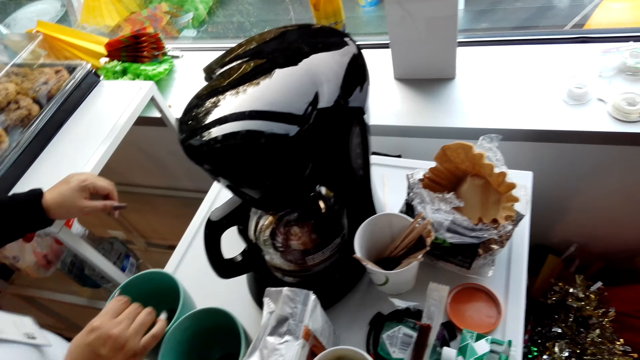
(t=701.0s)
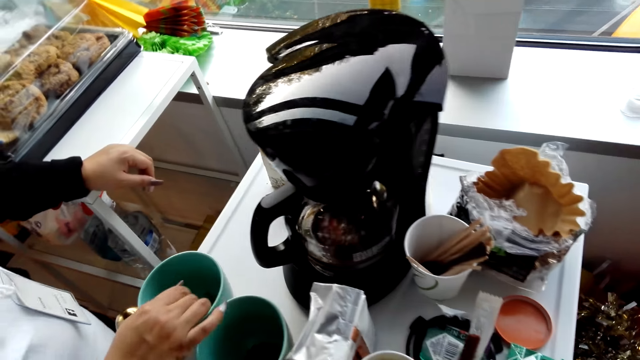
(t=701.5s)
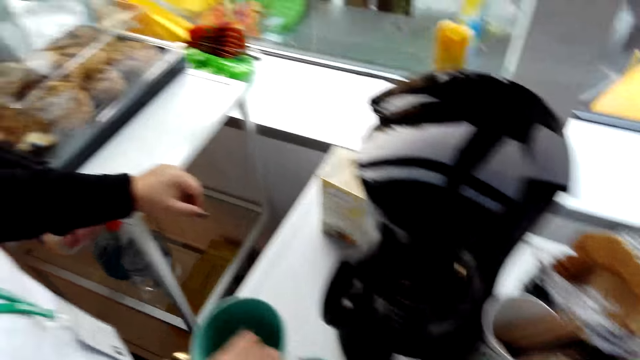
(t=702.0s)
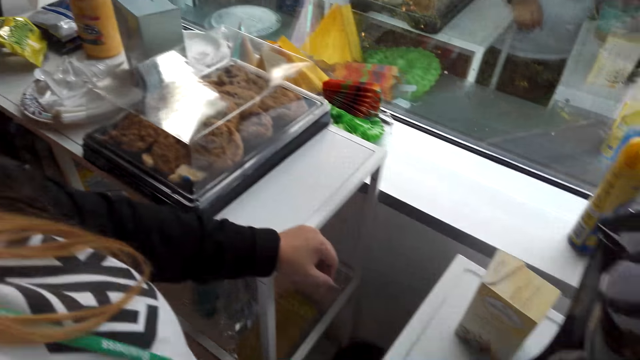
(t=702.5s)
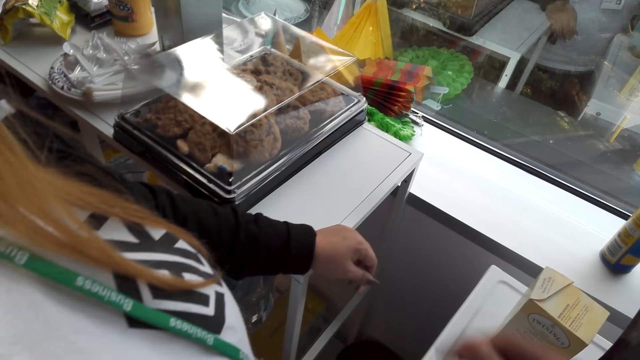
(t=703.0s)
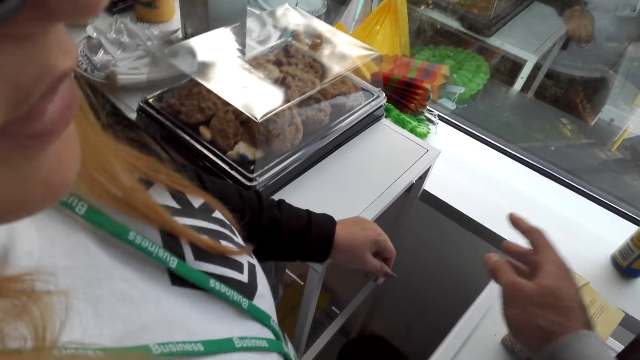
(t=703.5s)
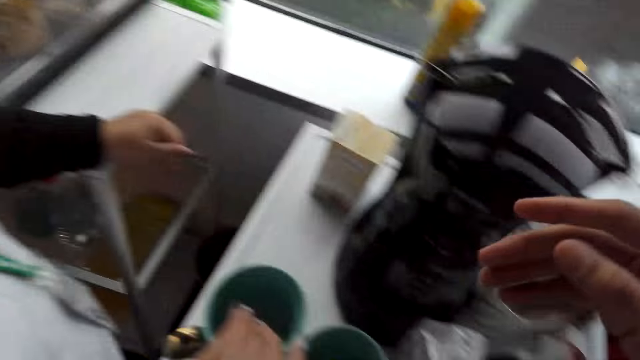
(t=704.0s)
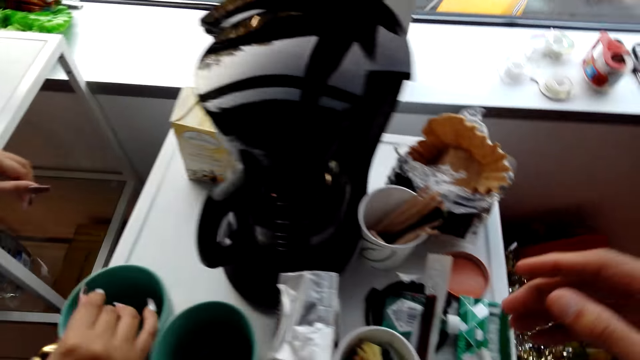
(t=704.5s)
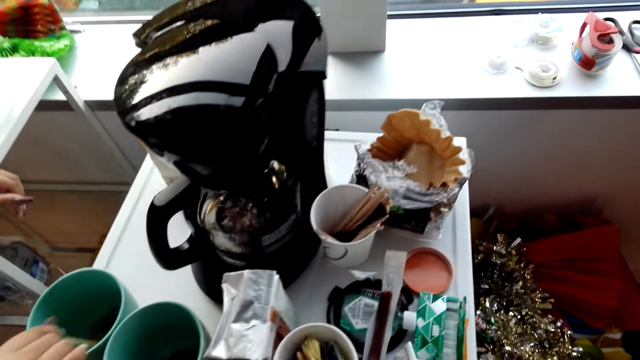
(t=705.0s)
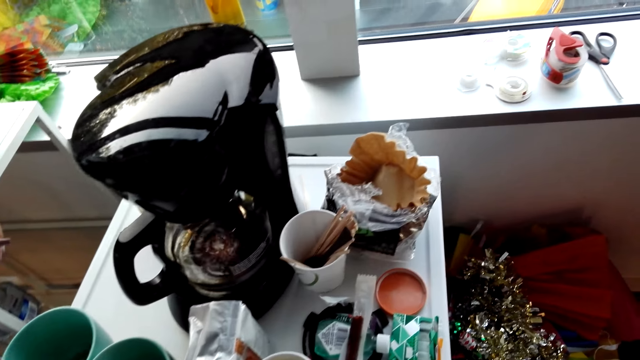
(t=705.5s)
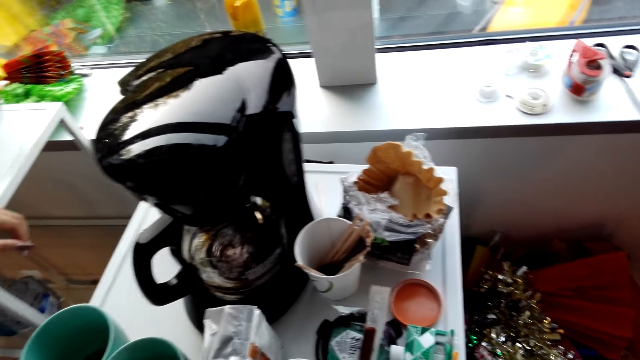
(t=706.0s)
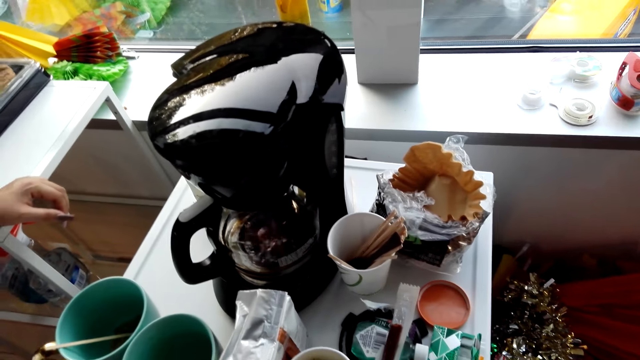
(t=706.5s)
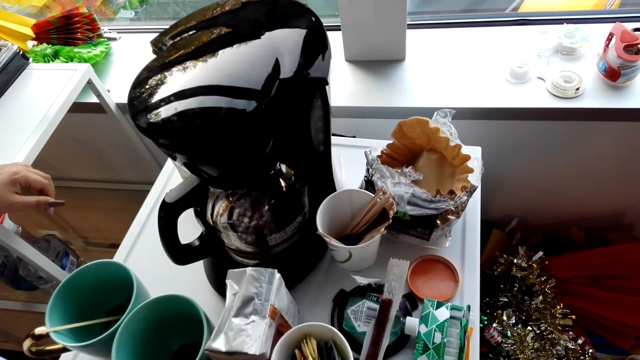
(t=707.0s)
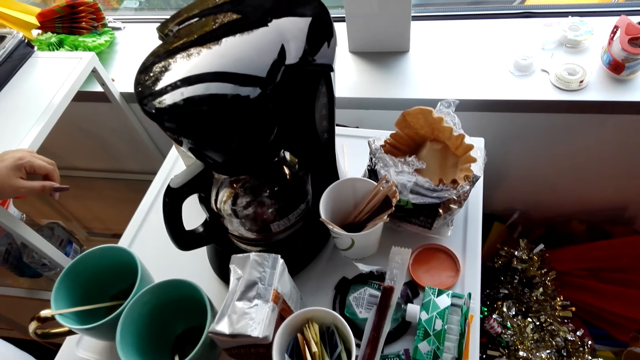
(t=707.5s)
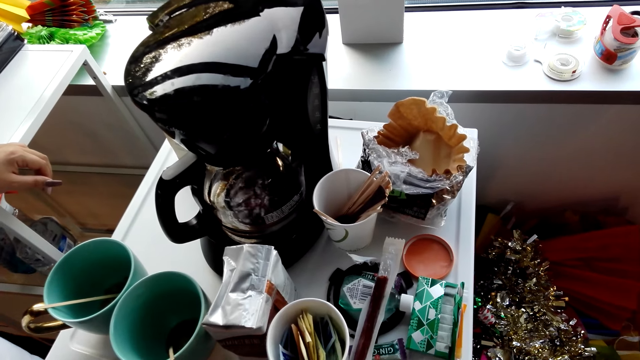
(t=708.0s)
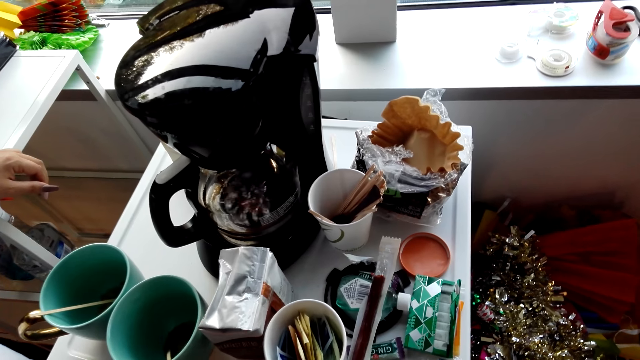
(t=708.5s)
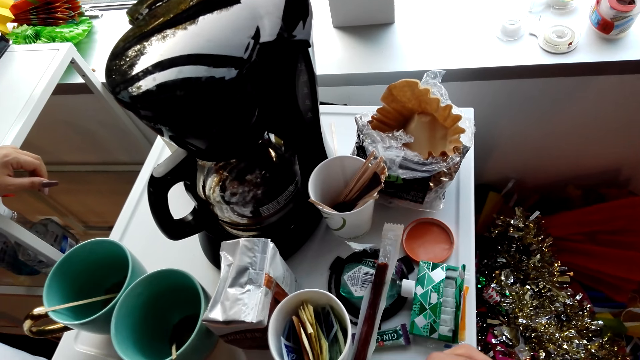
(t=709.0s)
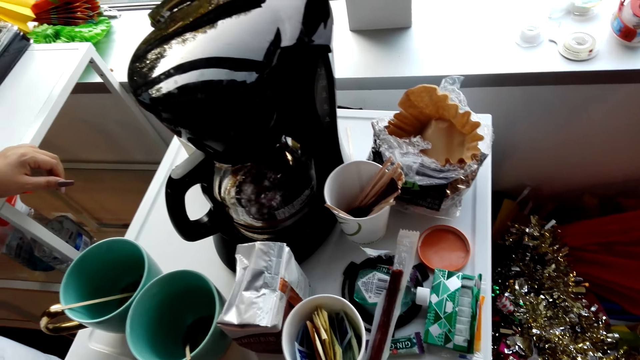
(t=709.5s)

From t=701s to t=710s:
A lady stirs the mixture in the cup. The camera wearer throws paper in the dustbin. The lady stirs the sugar.

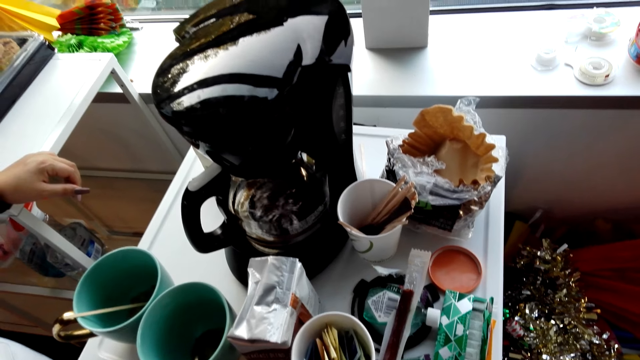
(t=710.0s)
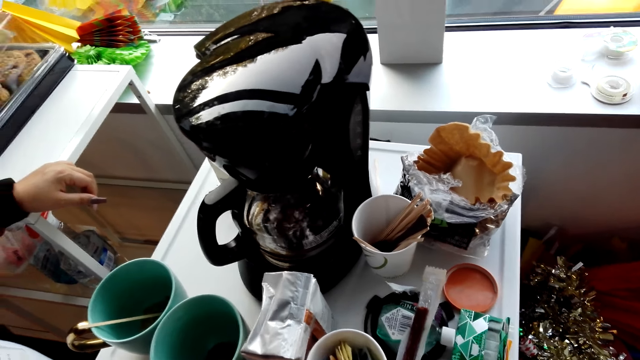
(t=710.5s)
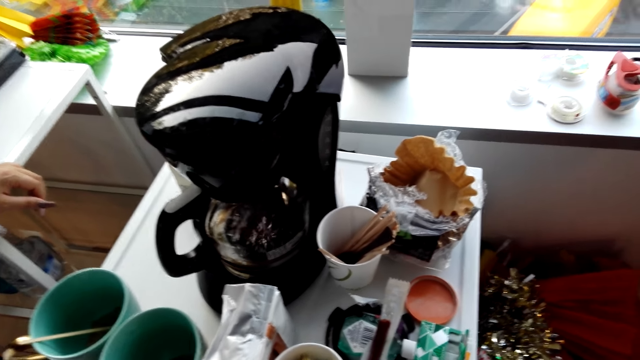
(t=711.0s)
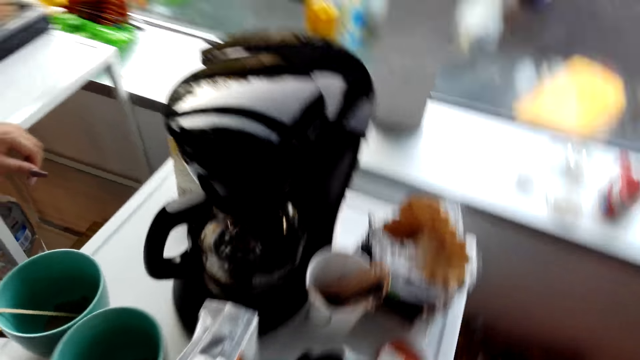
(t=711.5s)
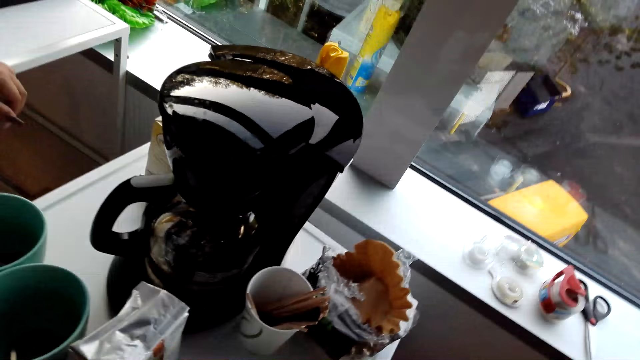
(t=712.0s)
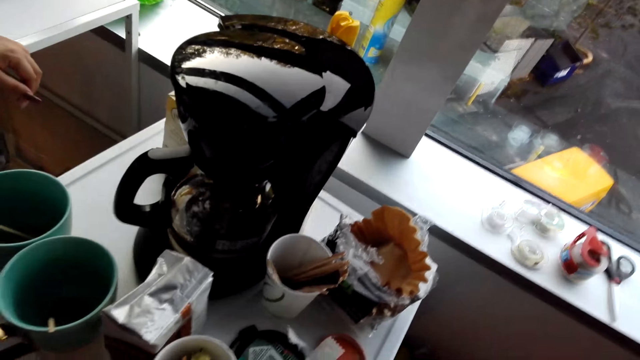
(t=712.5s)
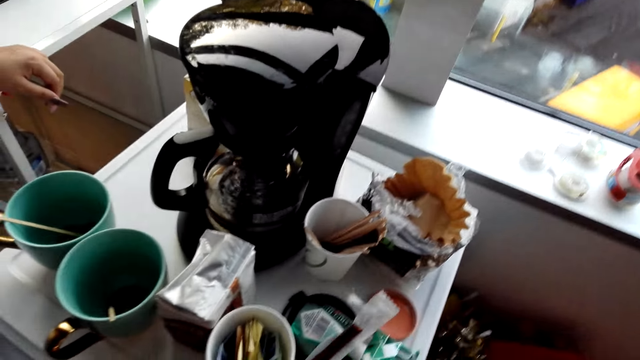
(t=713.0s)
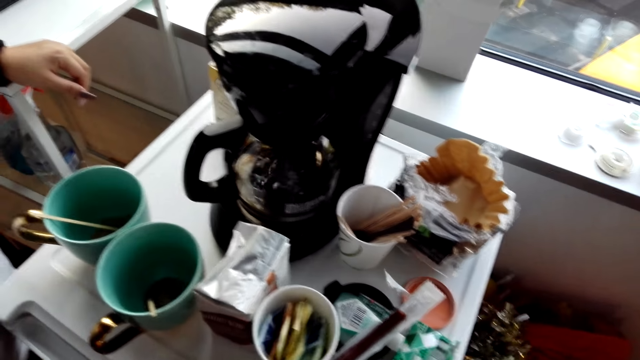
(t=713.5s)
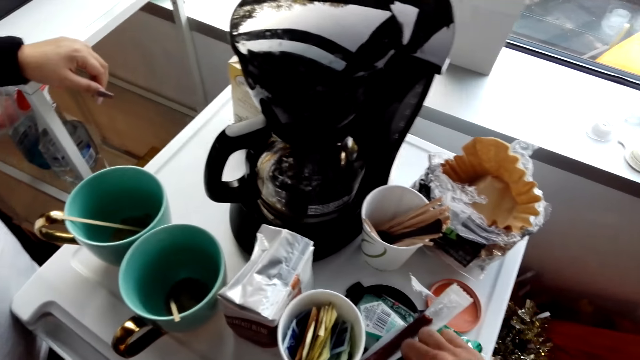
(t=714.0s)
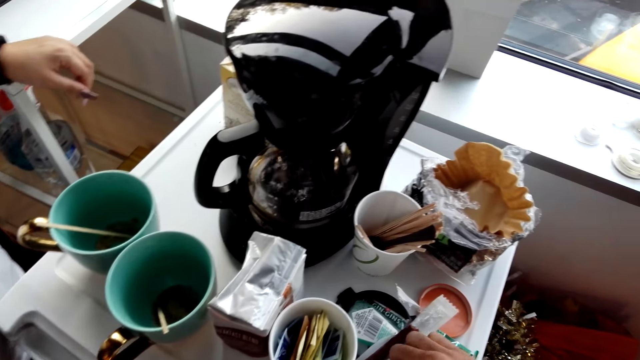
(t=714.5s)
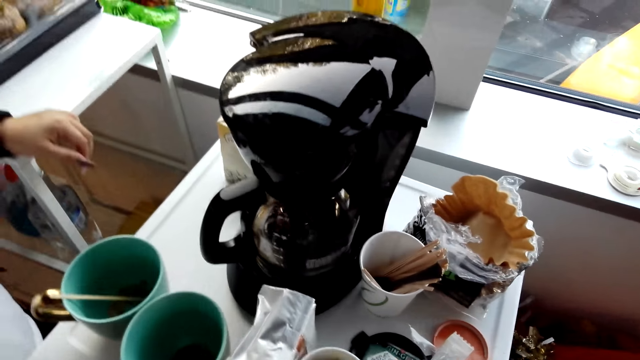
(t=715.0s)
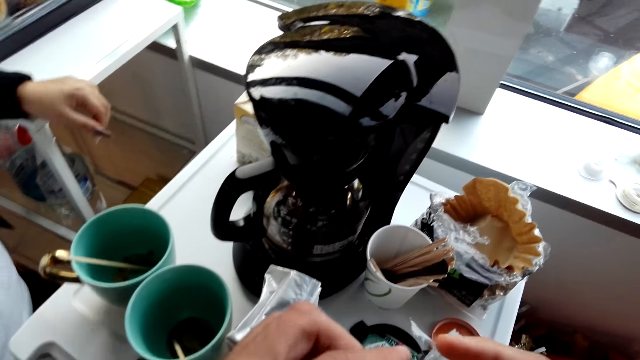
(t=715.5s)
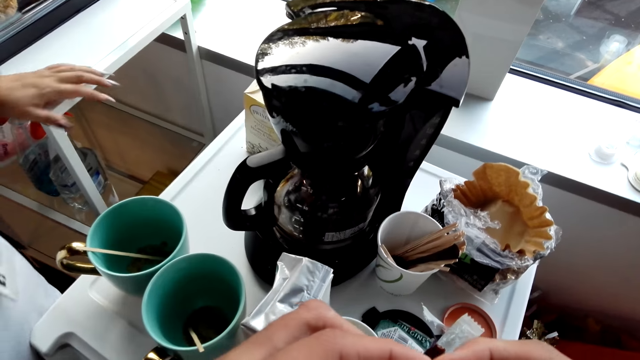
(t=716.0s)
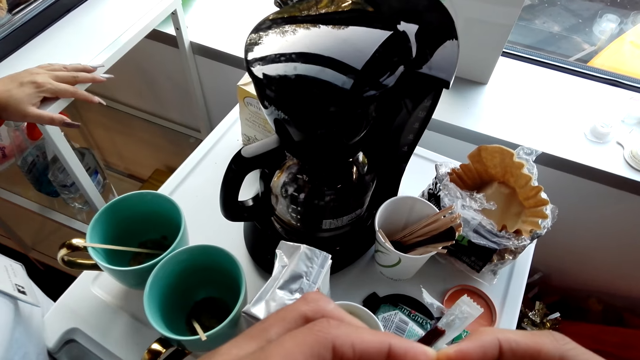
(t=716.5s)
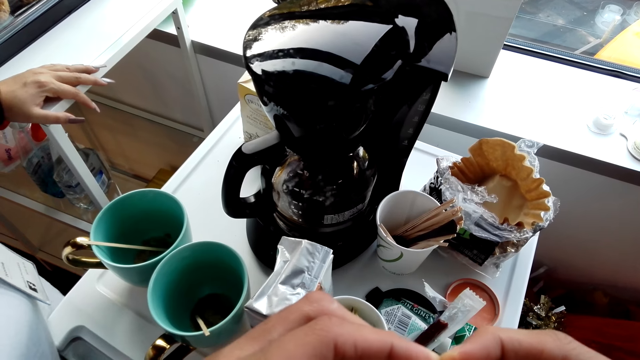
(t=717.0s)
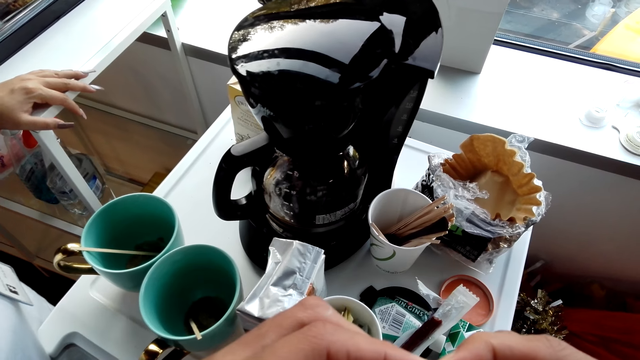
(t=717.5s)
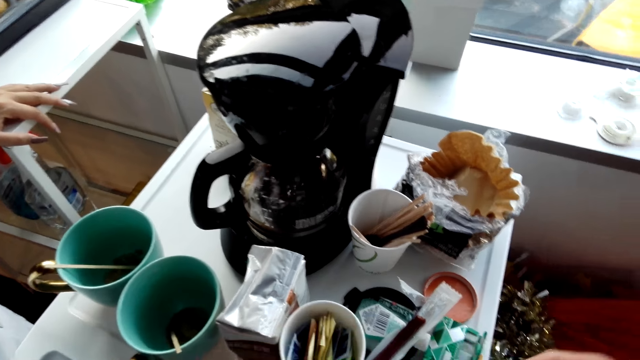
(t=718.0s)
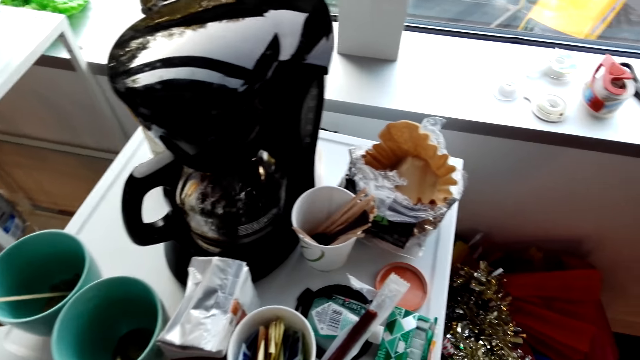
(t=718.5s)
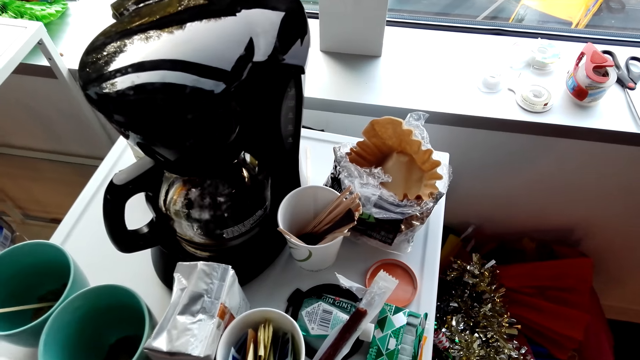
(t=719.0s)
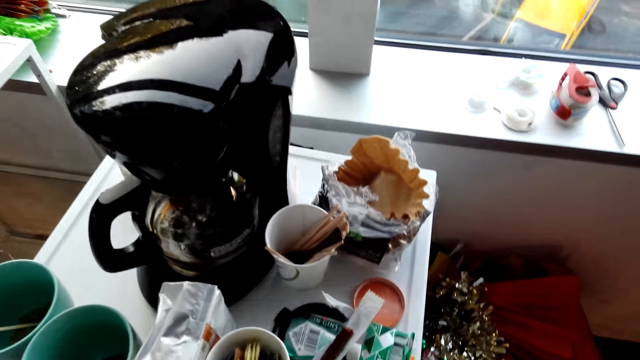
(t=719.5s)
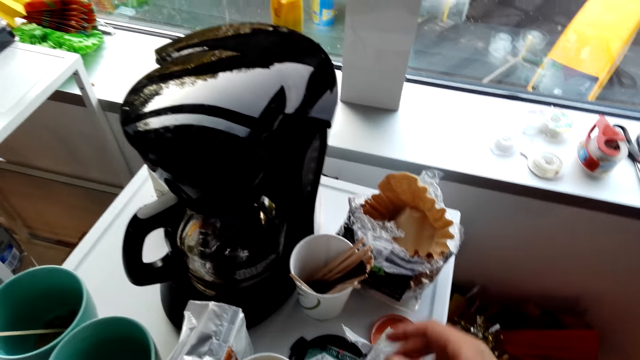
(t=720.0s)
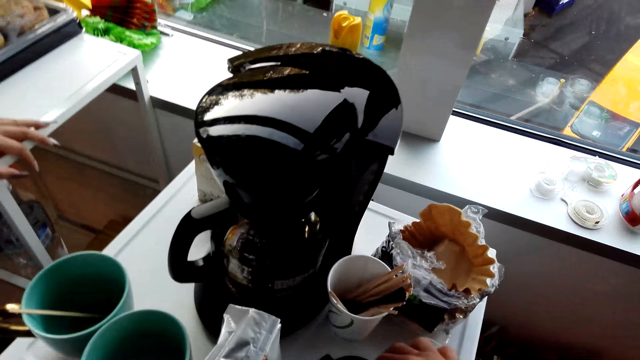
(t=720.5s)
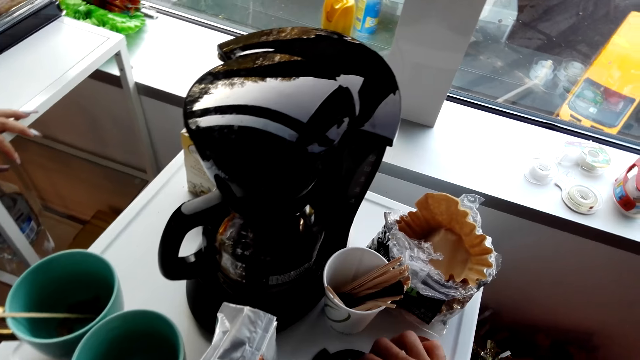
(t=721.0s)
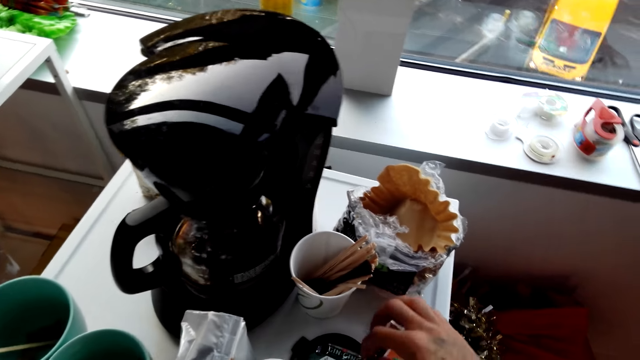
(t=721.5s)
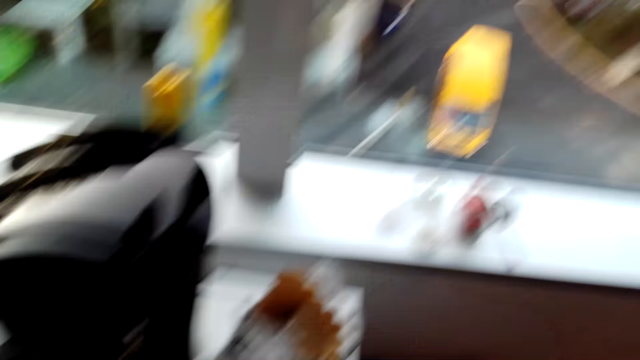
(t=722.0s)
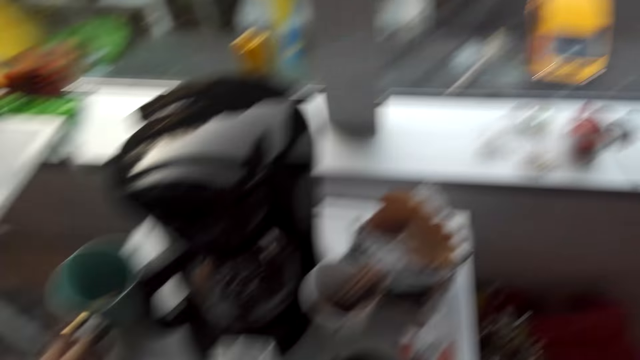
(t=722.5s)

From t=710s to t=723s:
The camera wearer picks up something.
